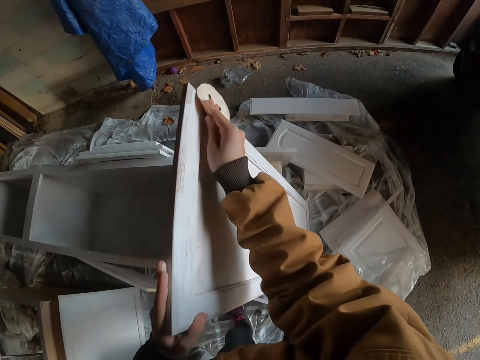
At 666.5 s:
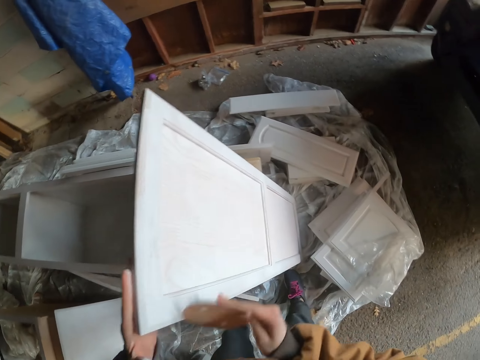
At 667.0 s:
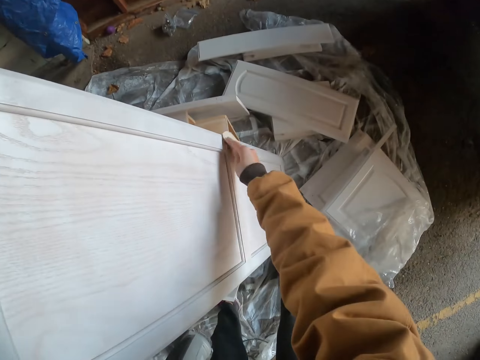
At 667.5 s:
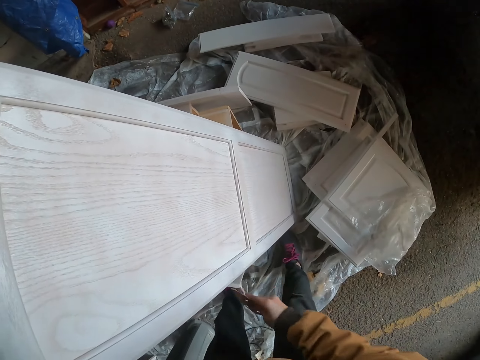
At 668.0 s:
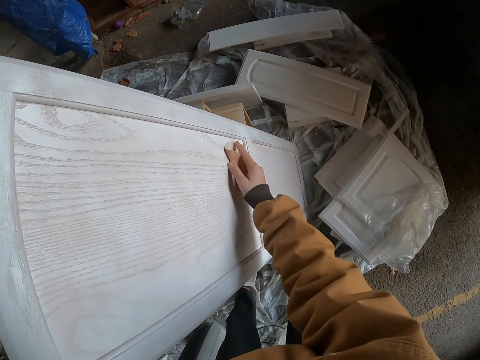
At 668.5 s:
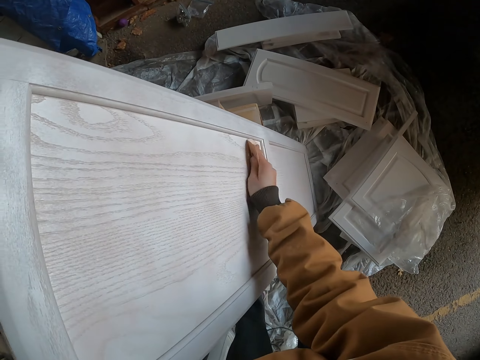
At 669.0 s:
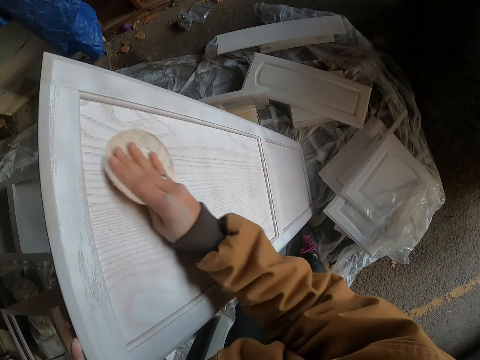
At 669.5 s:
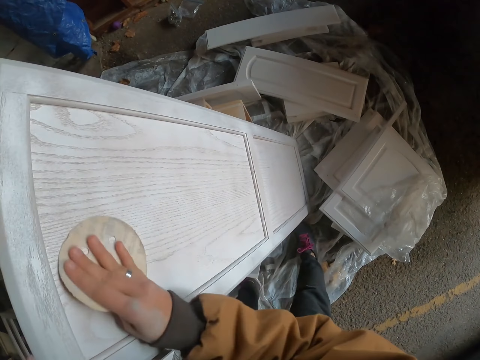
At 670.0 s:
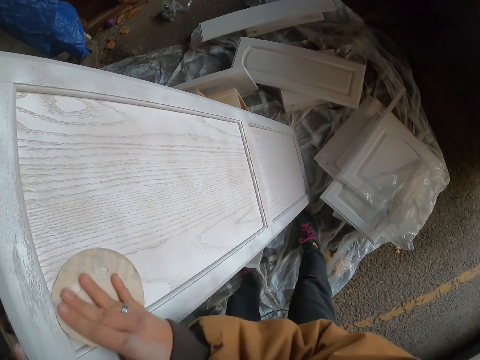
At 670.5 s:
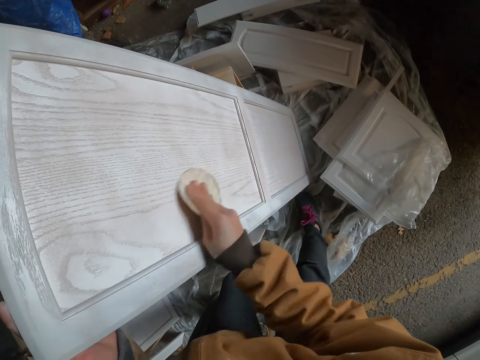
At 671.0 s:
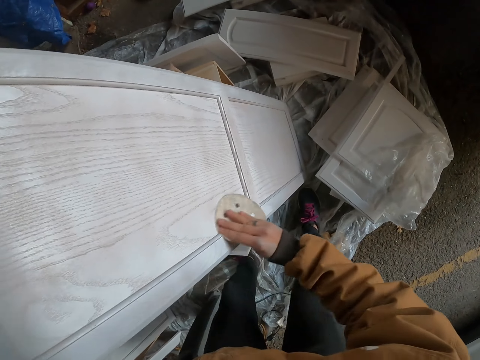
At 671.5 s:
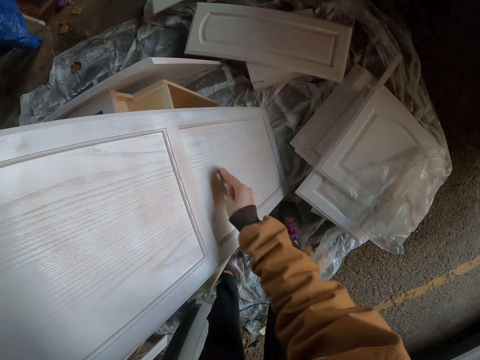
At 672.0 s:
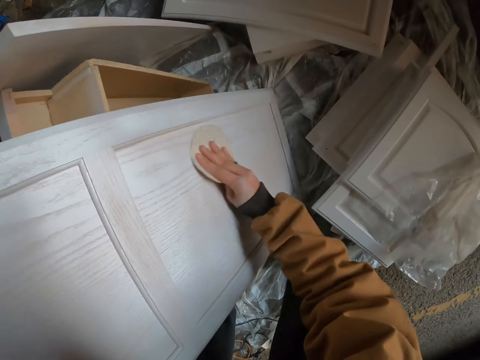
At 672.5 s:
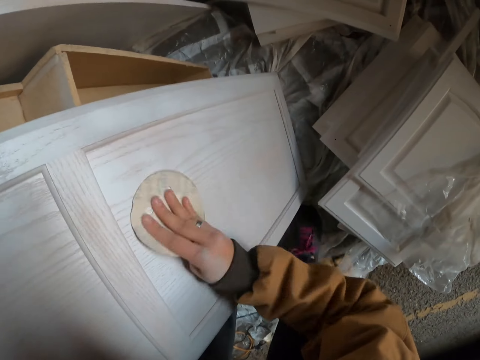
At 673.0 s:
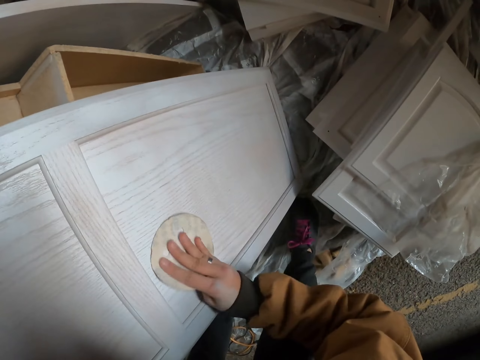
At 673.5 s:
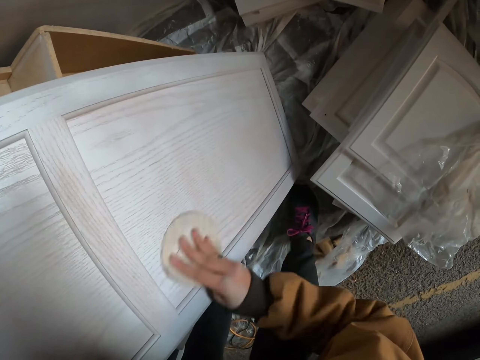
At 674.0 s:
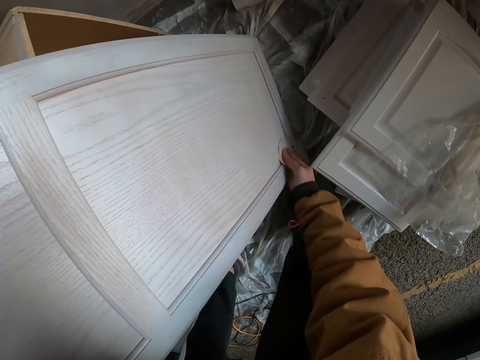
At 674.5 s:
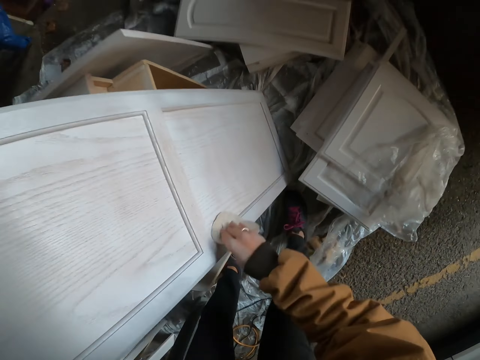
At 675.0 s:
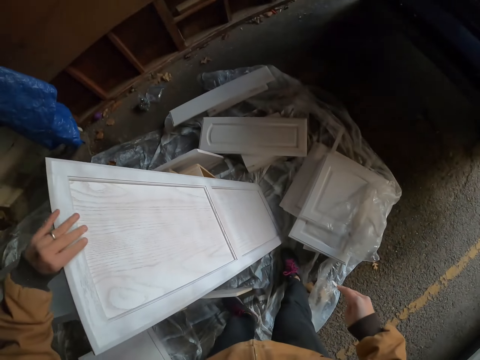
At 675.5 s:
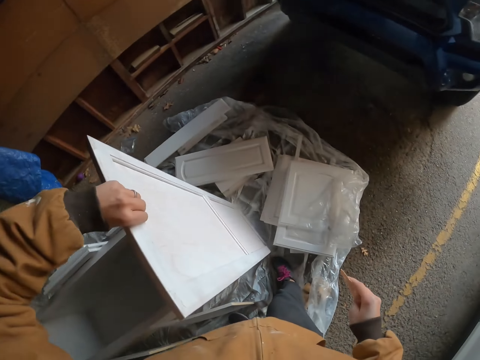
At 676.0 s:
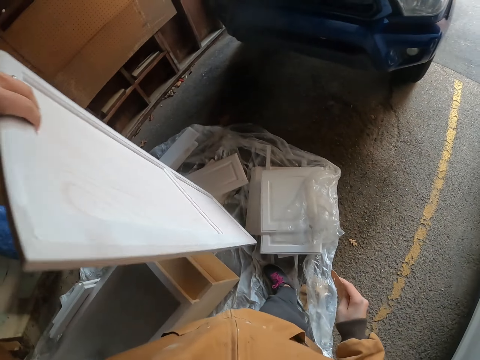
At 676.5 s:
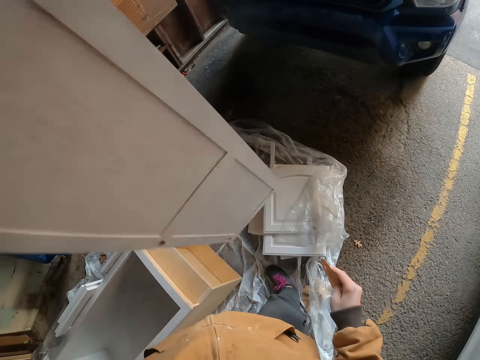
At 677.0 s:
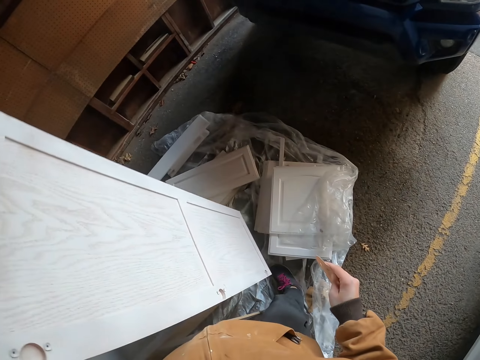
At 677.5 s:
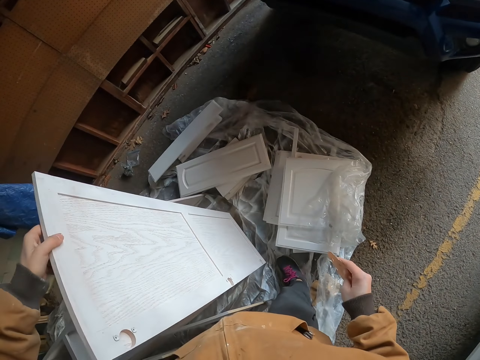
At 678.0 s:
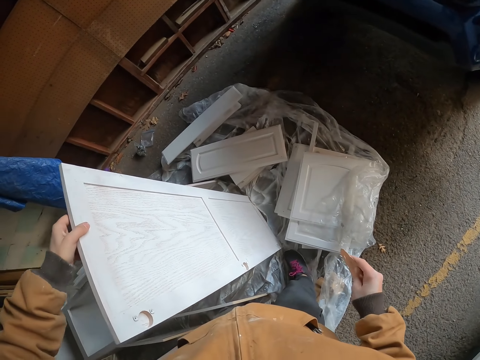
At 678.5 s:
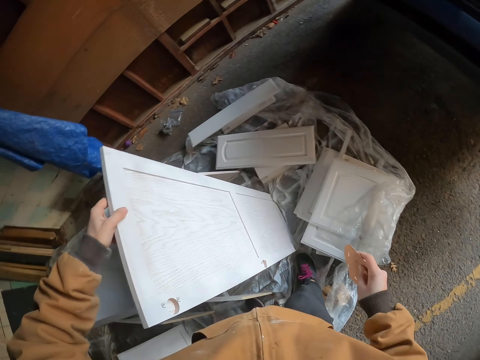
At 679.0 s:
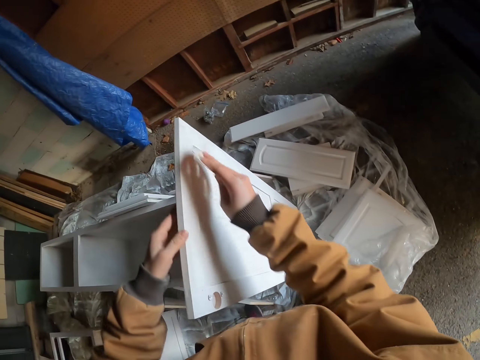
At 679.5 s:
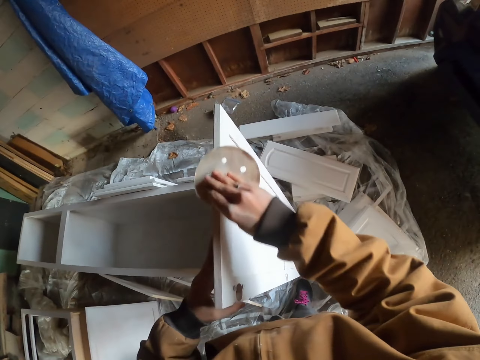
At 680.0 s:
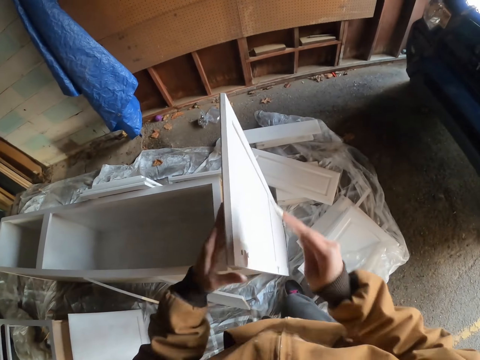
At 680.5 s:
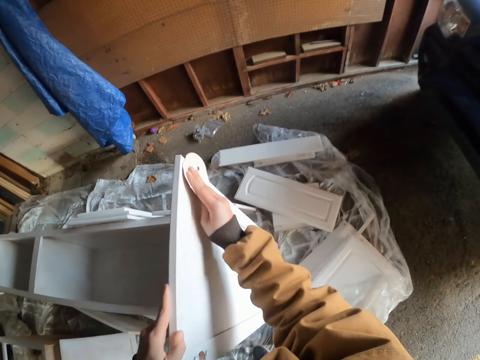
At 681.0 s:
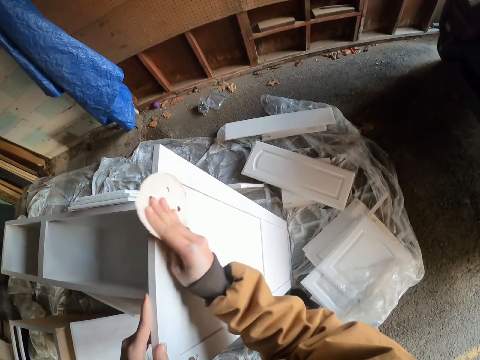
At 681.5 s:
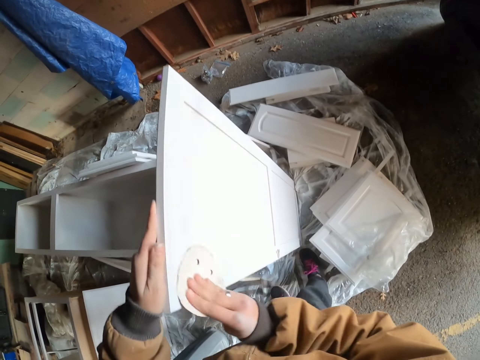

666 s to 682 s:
The camera wearer sands a wood door. They sand the wood door again. They turn the door. They wipe the door. They sand the wood door.

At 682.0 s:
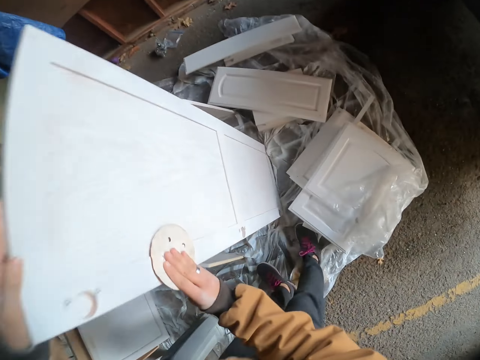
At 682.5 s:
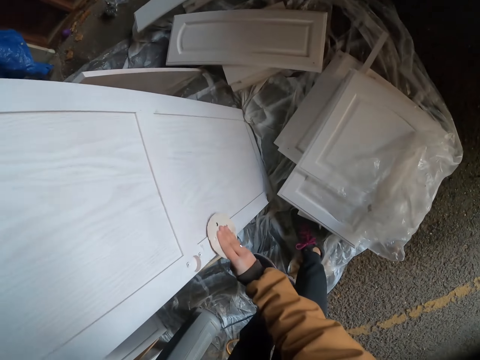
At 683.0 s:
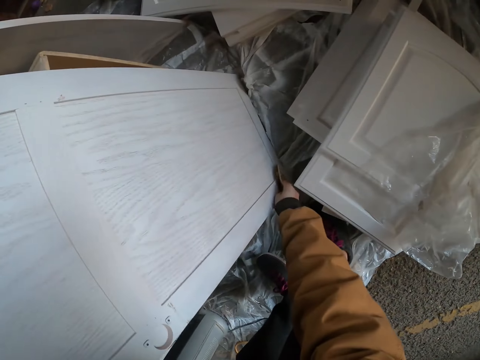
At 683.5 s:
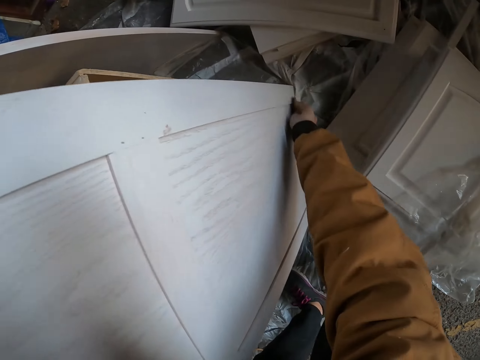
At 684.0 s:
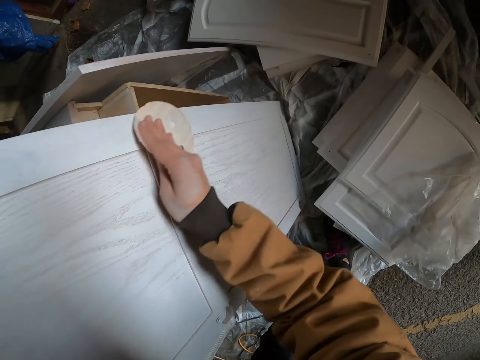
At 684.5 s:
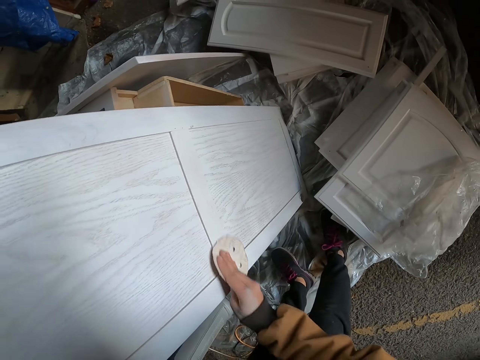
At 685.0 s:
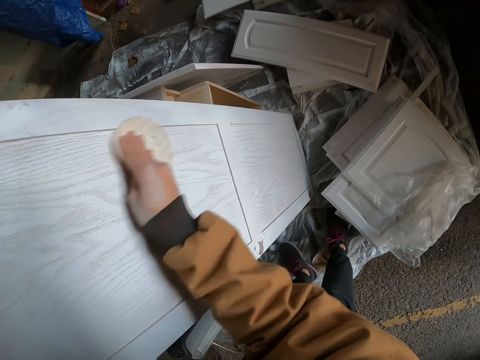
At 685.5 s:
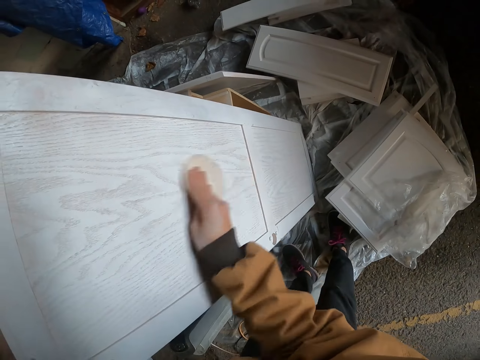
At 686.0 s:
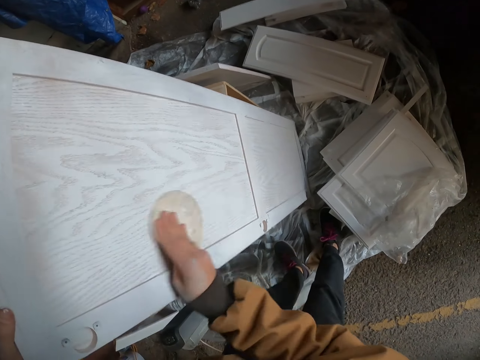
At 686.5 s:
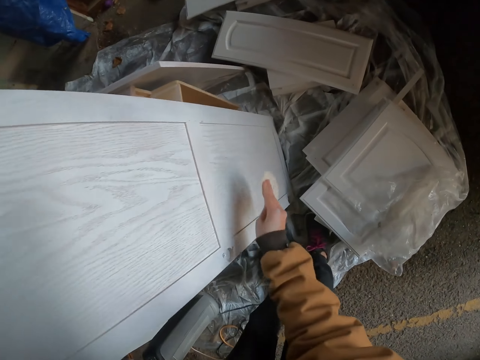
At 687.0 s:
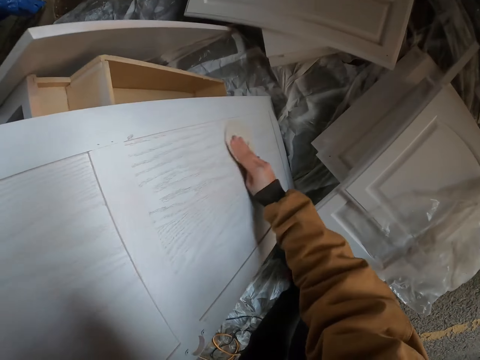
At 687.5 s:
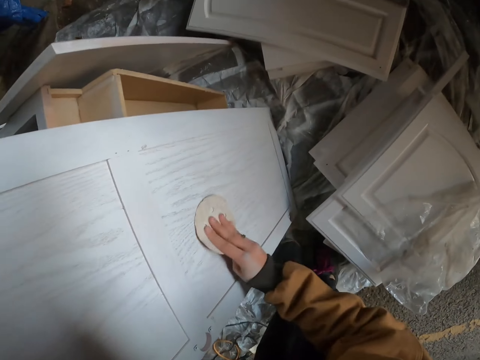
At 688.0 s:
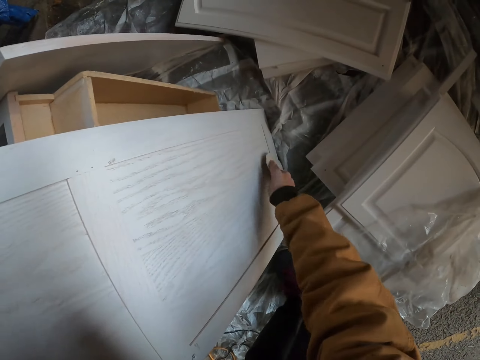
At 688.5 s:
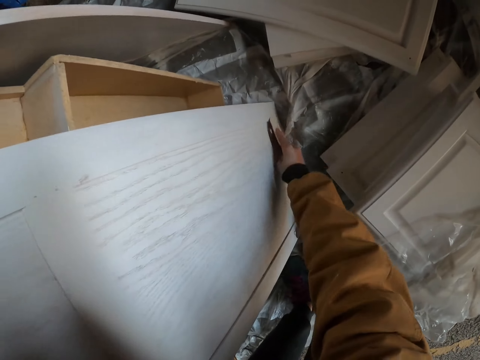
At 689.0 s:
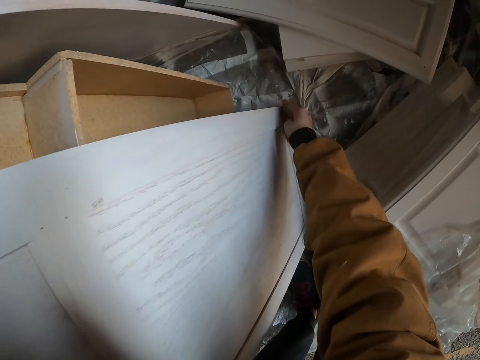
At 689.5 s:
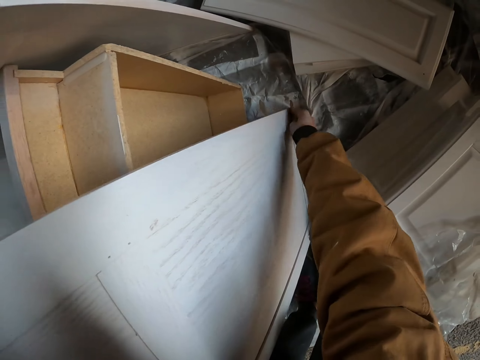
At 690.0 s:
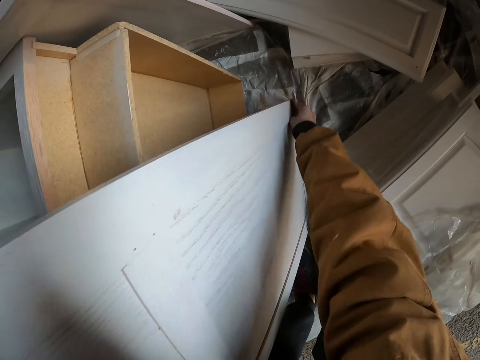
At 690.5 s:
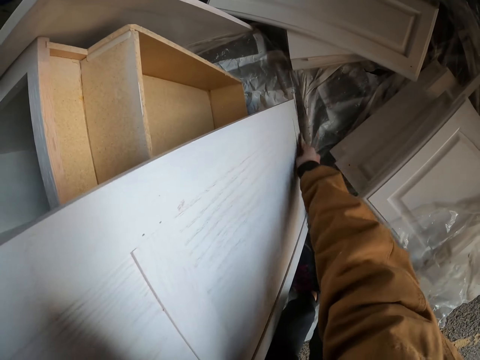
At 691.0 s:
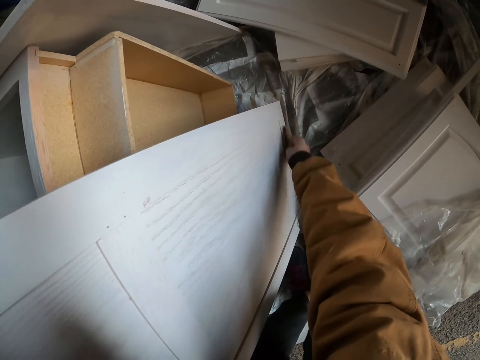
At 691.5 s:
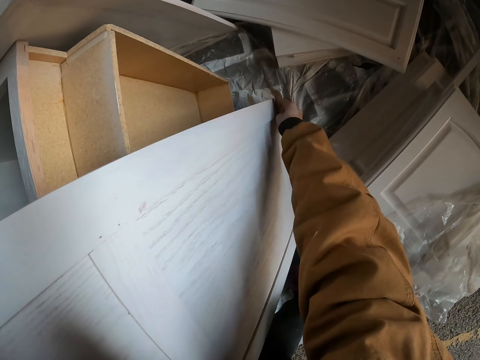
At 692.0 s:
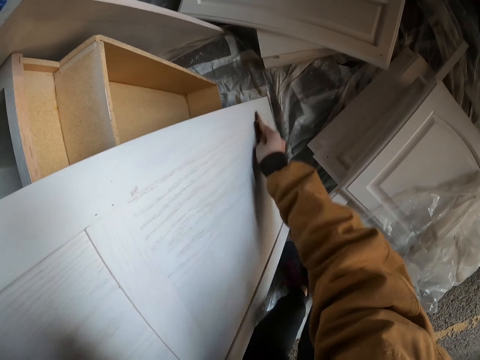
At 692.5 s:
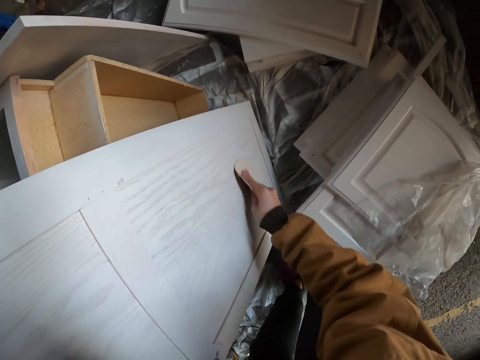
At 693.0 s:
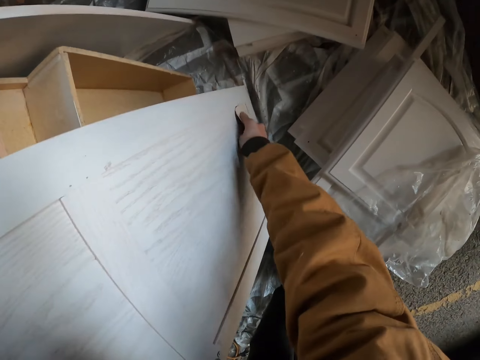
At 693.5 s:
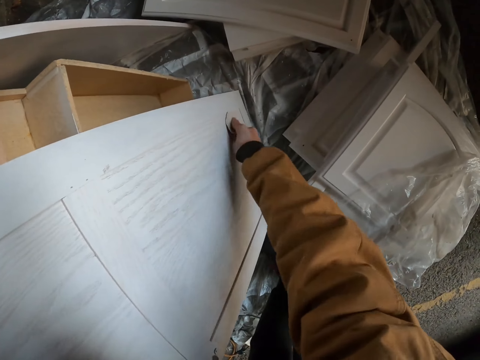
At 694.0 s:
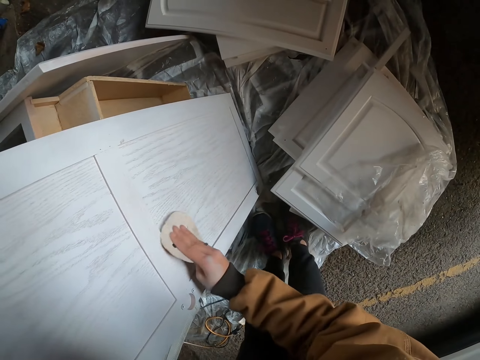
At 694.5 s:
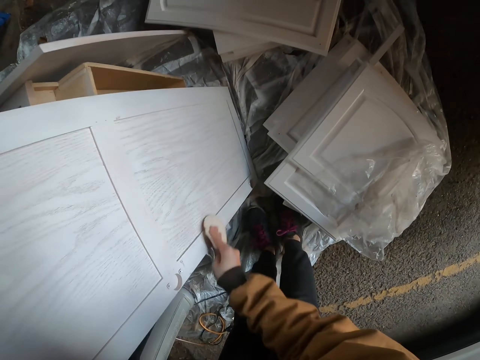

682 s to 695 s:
The camera wearer sands a wood door. They sand the wood door repeatedly.
